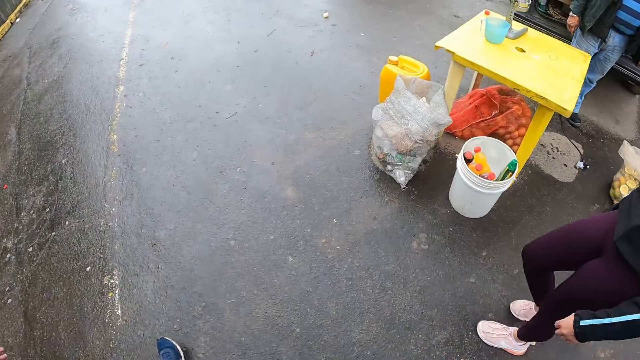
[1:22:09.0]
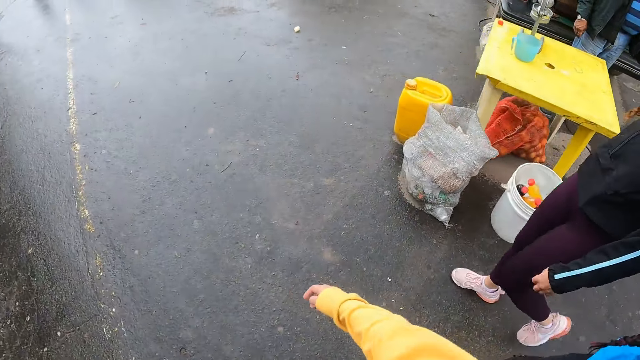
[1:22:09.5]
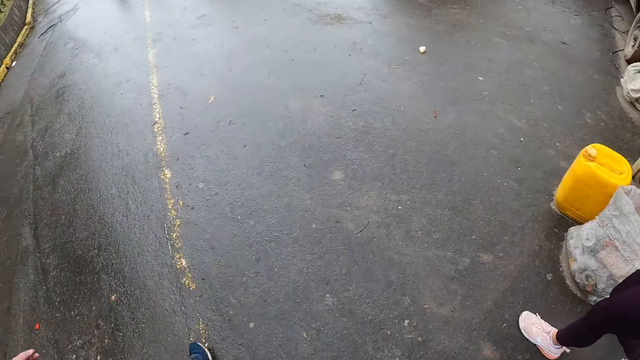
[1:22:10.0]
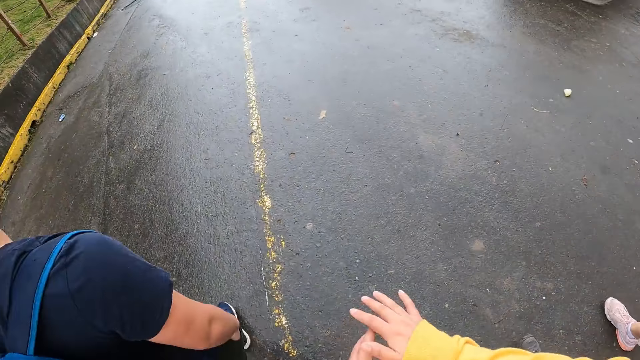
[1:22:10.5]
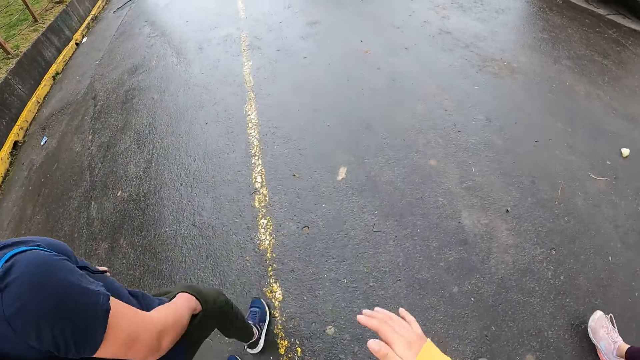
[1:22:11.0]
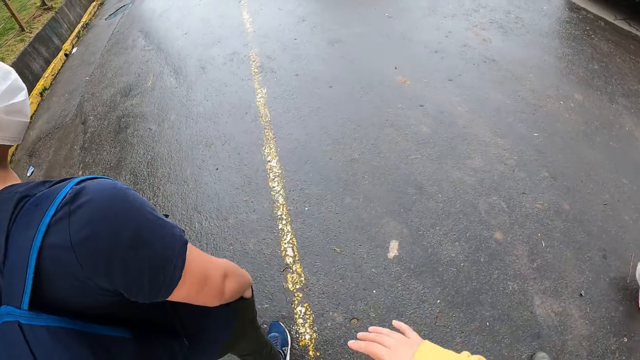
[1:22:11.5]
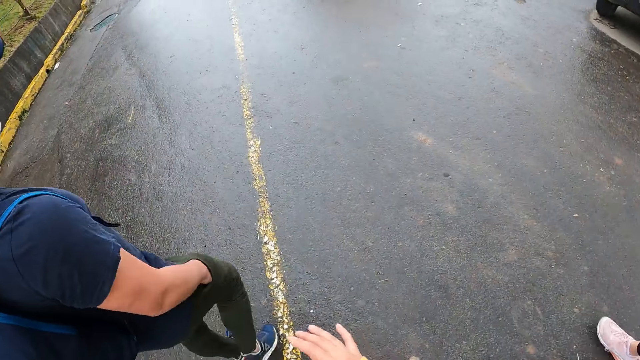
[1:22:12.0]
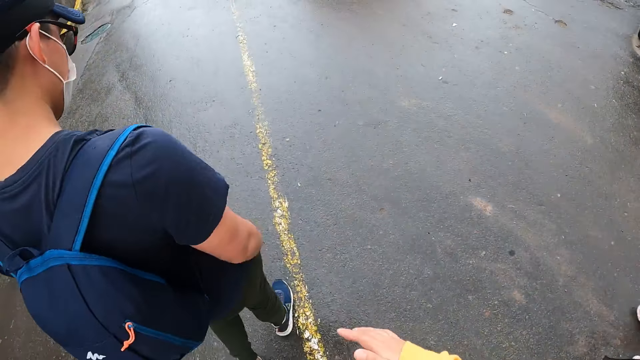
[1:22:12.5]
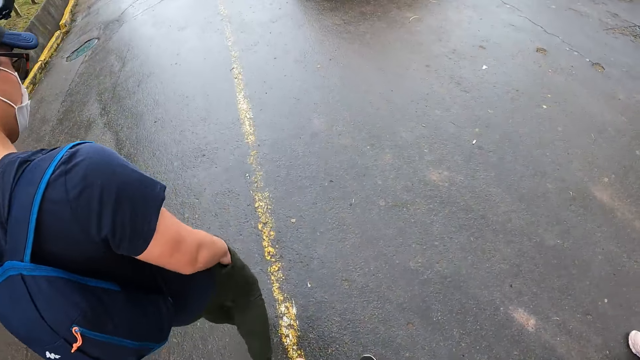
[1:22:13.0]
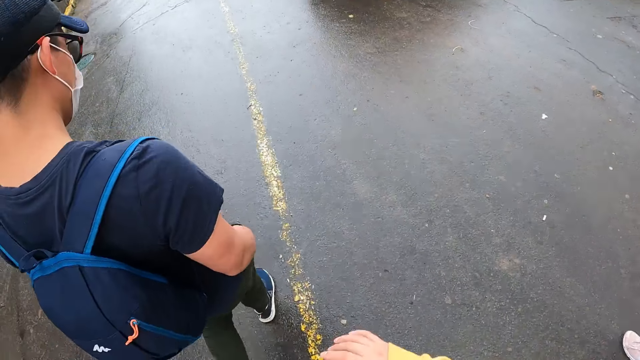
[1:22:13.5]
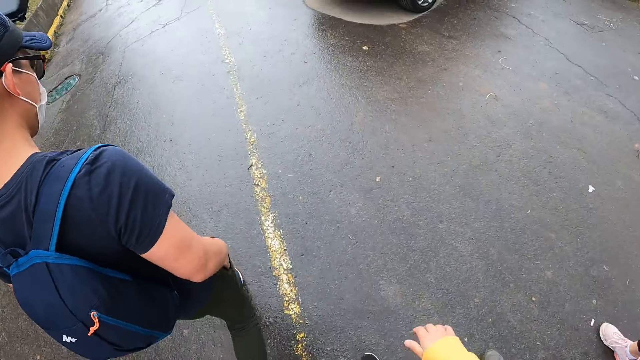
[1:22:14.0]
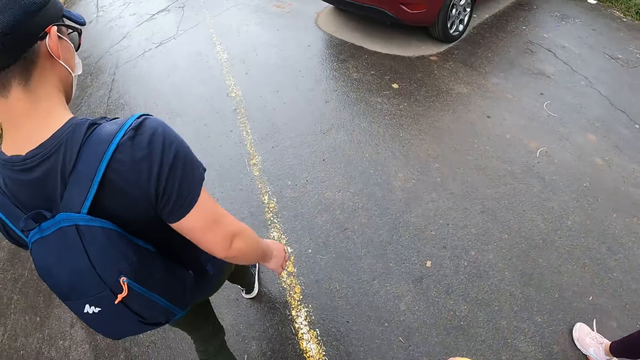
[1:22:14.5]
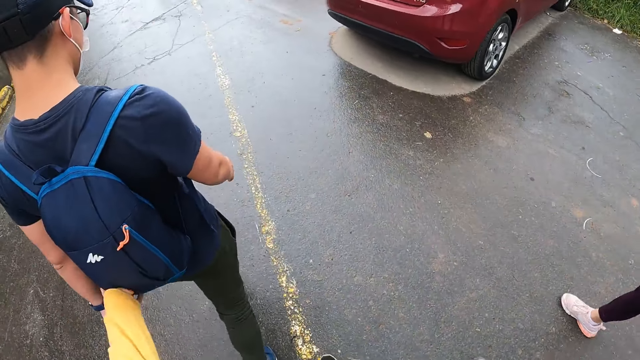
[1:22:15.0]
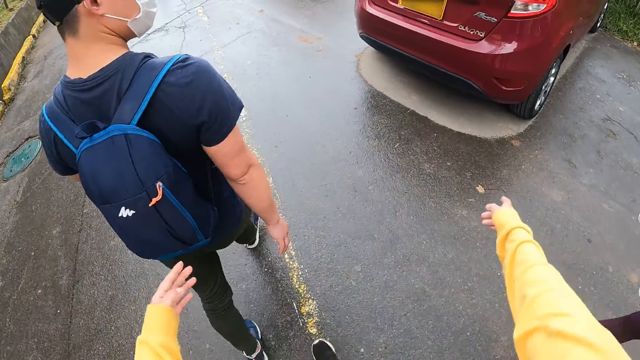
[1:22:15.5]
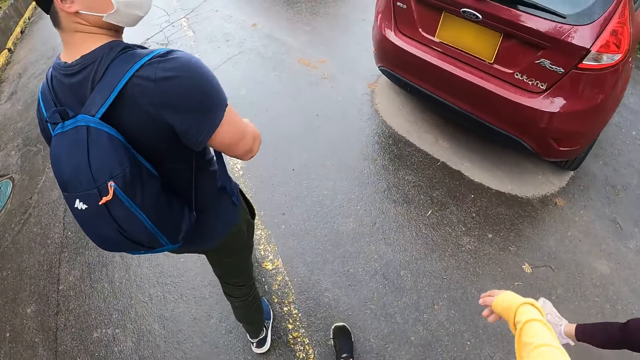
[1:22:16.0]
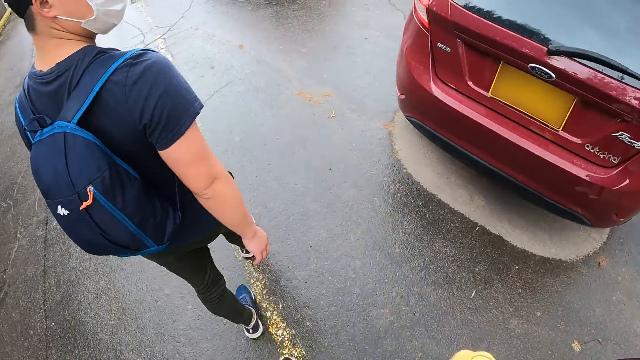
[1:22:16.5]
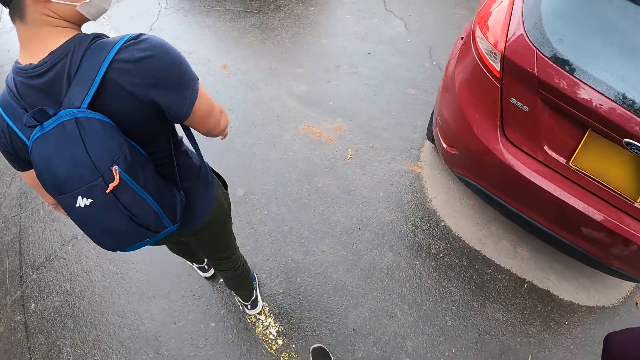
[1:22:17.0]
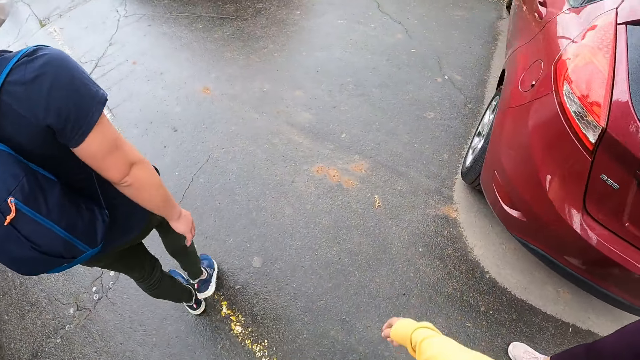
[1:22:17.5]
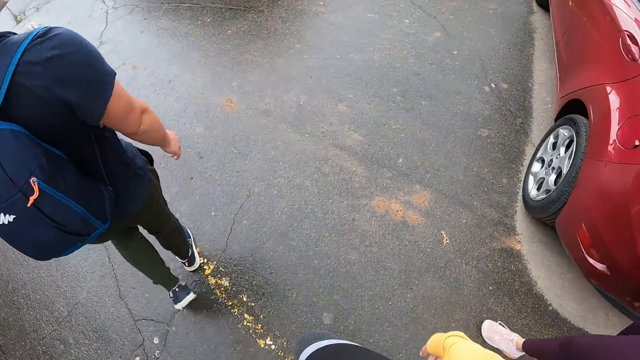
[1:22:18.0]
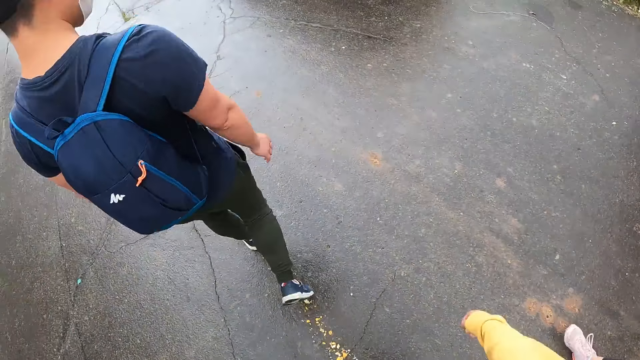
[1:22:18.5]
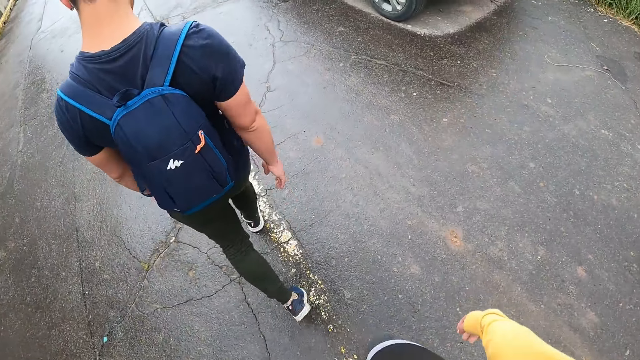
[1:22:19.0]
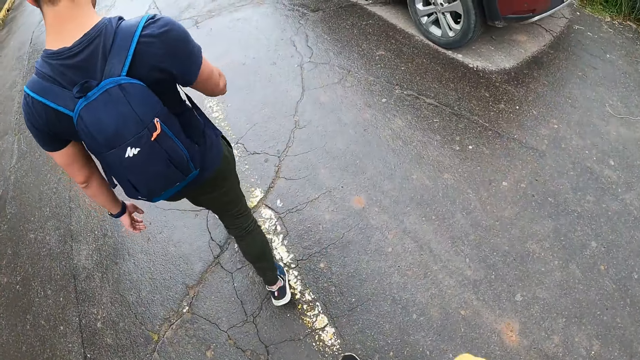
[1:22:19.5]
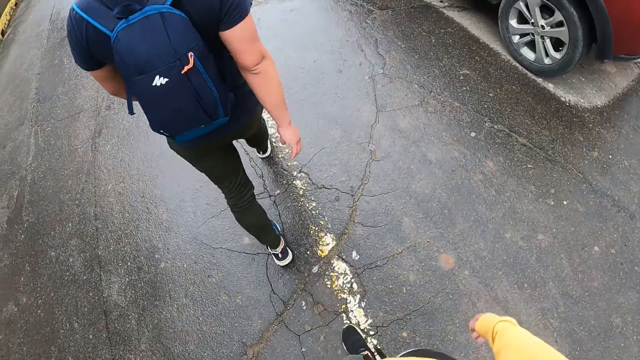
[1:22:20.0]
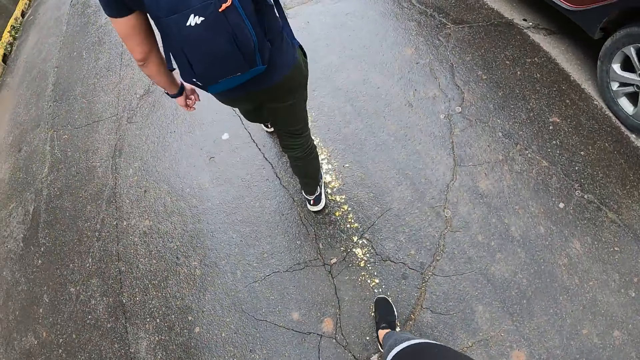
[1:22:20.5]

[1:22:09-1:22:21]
The camera wearer rubs both palms together. The man removes his right hand from his pocket. The camera wearer points at a red car with her right hand.

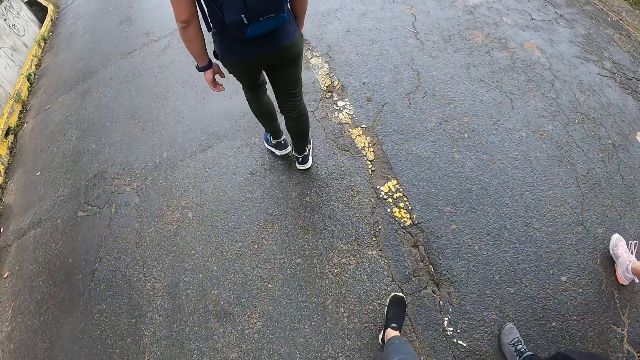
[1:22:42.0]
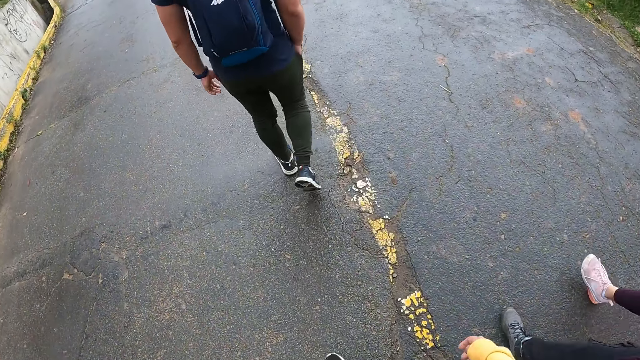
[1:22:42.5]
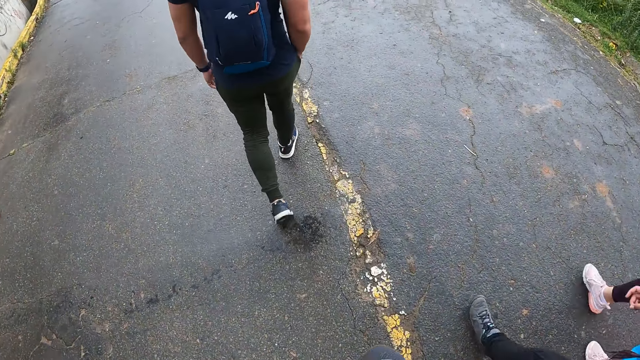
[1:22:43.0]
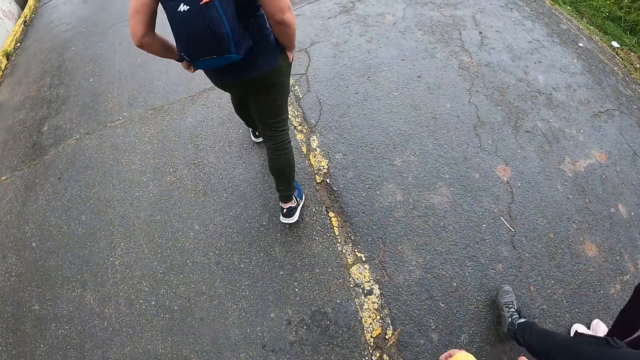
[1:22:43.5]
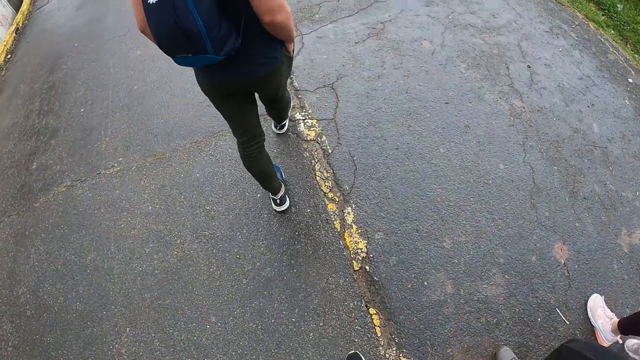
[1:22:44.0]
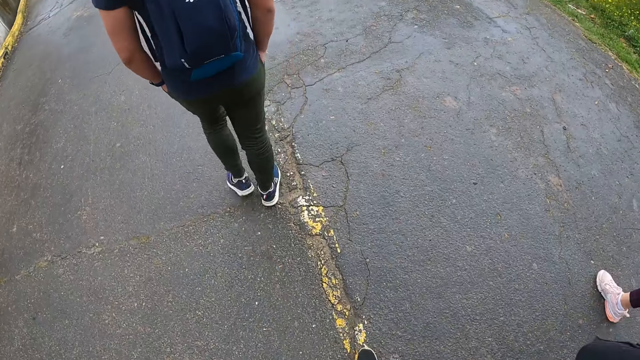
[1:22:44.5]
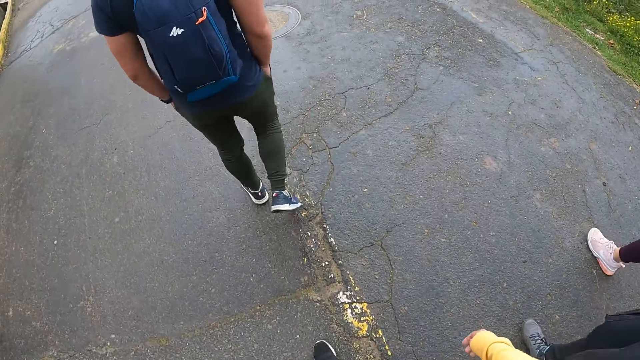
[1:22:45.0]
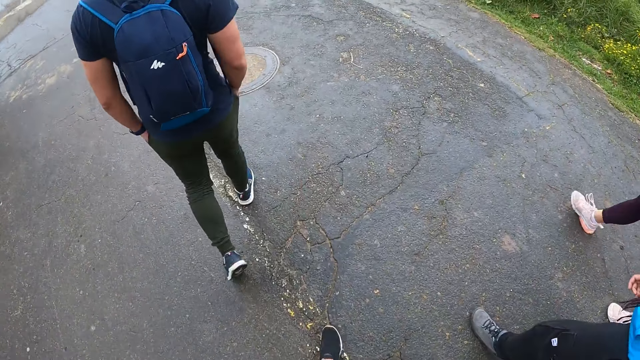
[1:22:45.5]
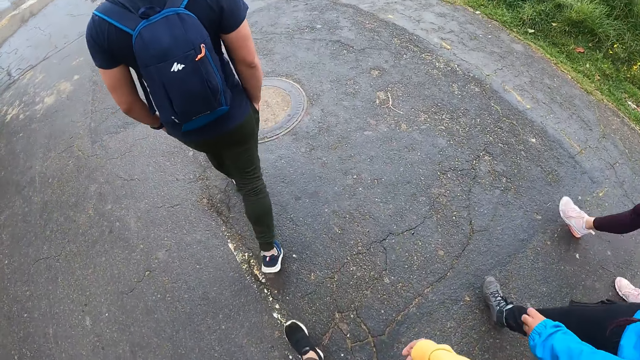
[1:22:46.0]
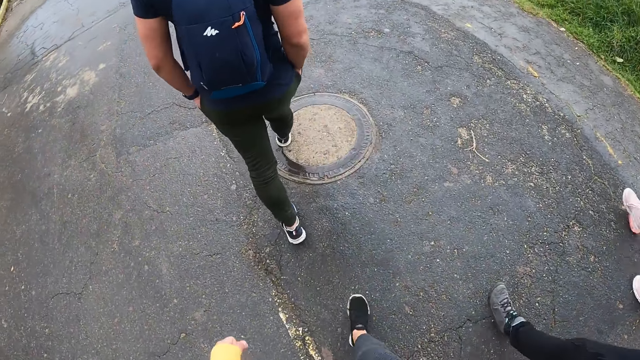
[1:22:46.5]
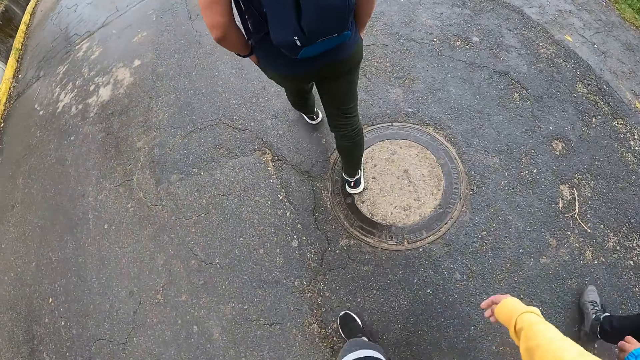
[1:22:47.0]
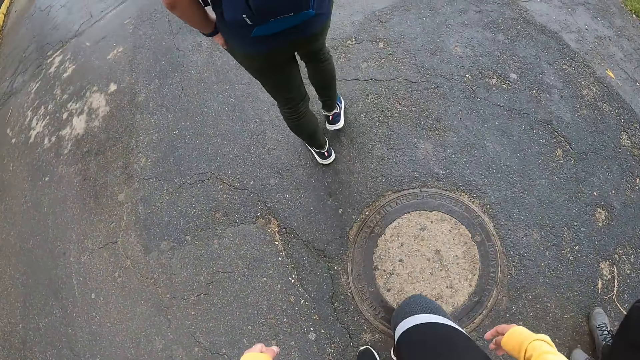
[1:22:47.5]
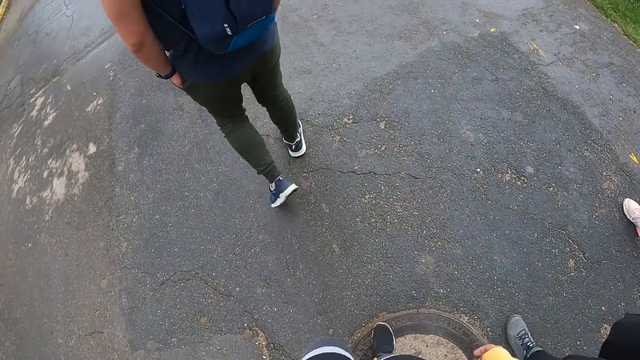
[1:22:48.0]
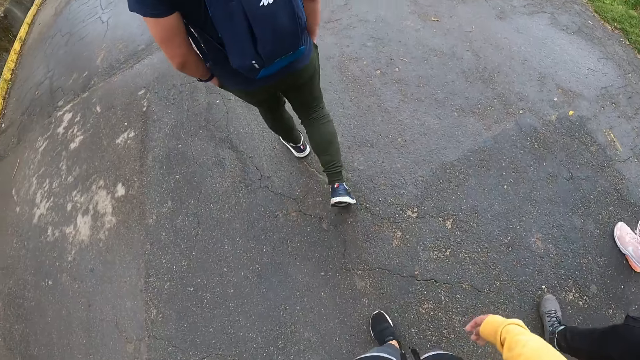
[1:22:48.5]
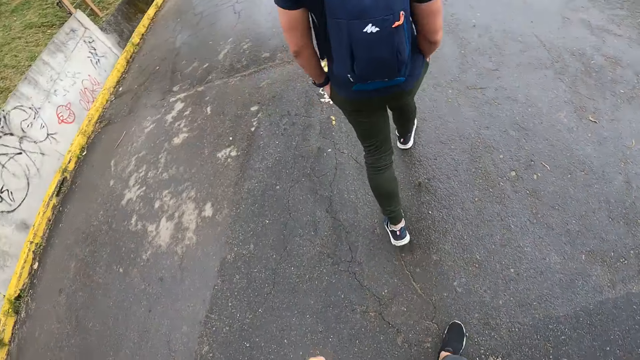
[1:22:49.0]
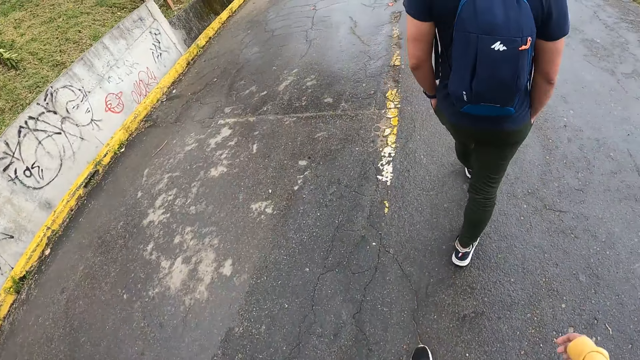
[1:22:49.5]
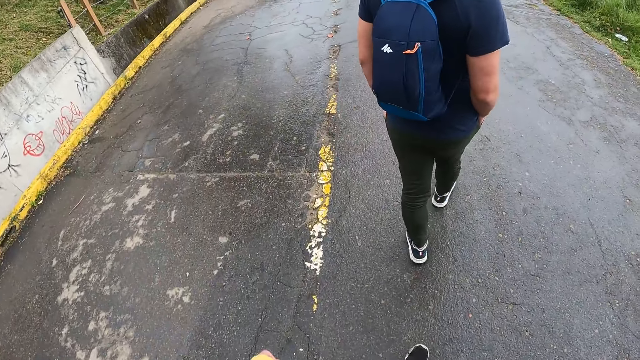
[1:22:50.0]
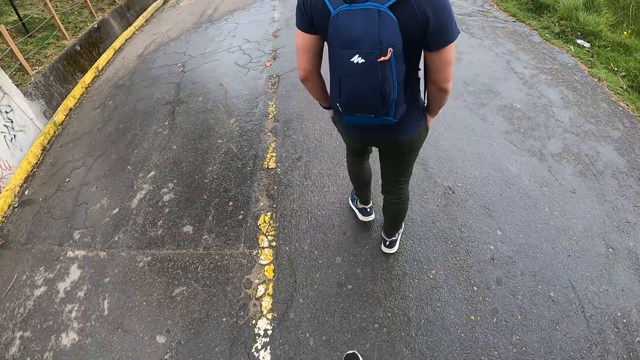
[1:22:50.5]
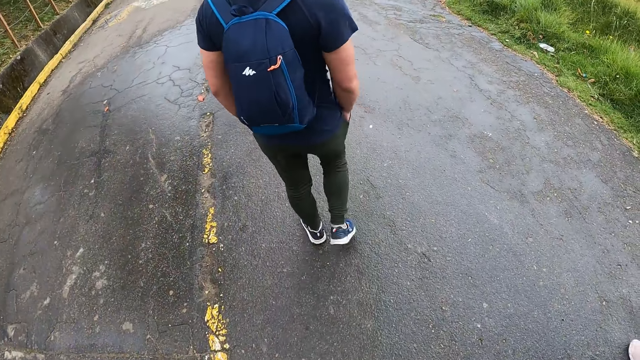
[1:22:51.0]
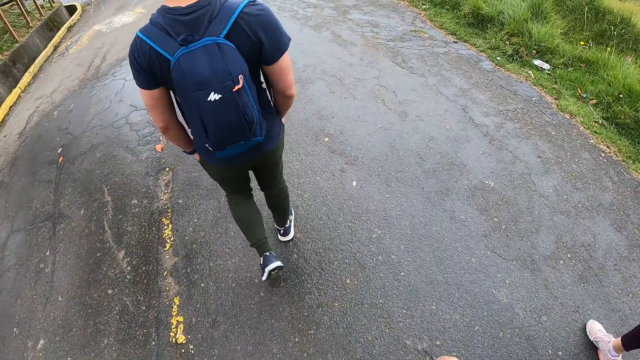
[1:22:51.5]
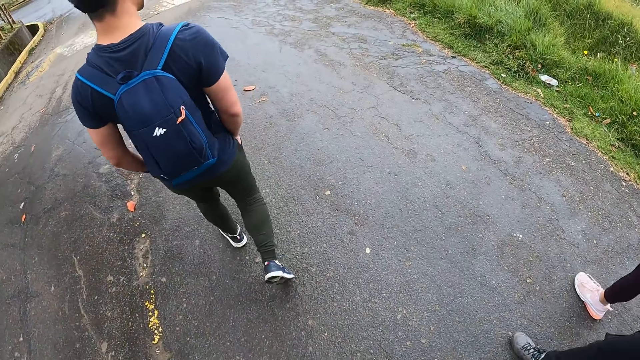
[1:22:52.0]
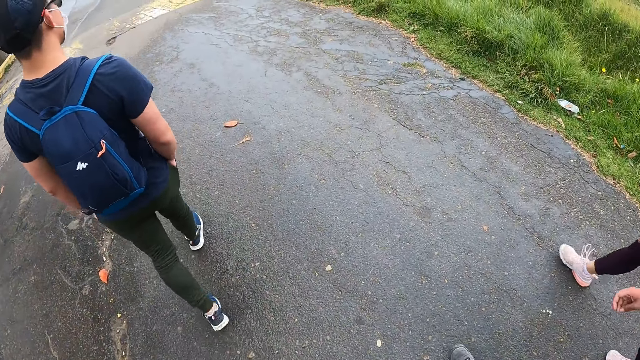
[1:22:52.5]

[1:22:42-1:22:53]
The man puts his left hand into his trouser pocket.
